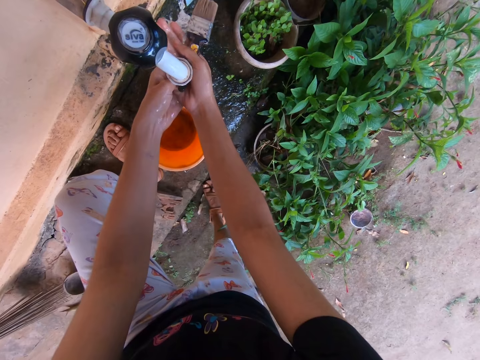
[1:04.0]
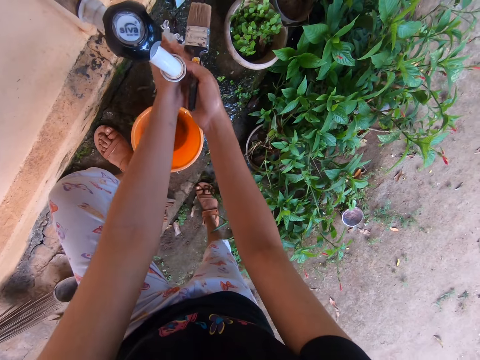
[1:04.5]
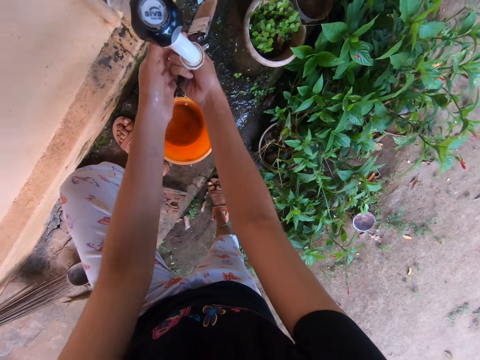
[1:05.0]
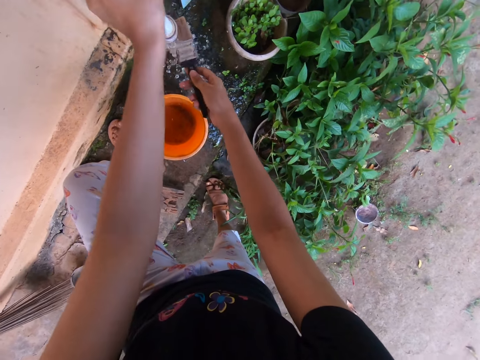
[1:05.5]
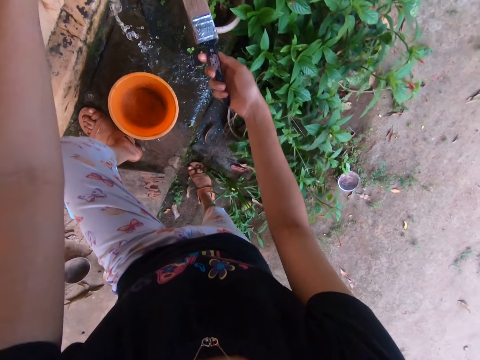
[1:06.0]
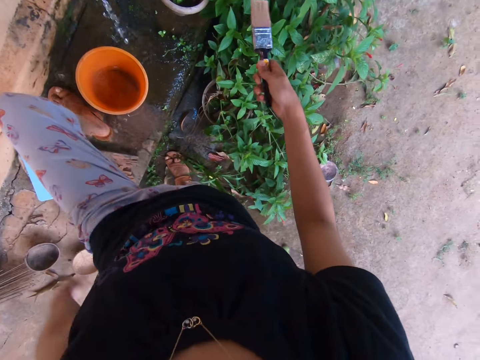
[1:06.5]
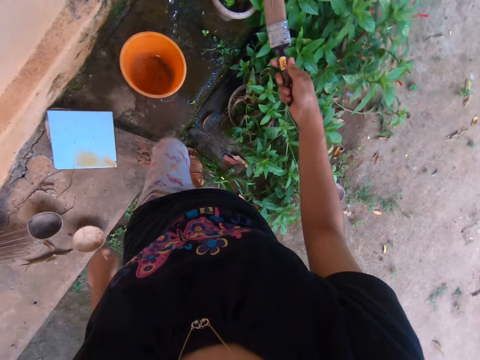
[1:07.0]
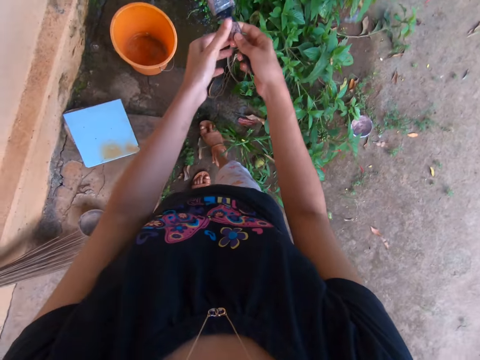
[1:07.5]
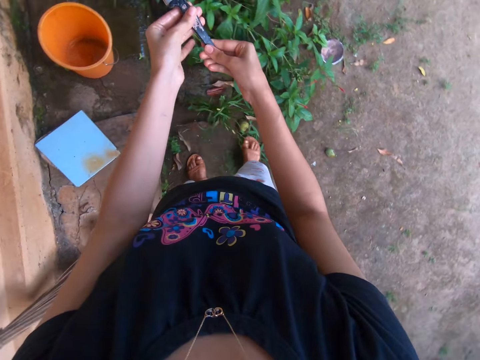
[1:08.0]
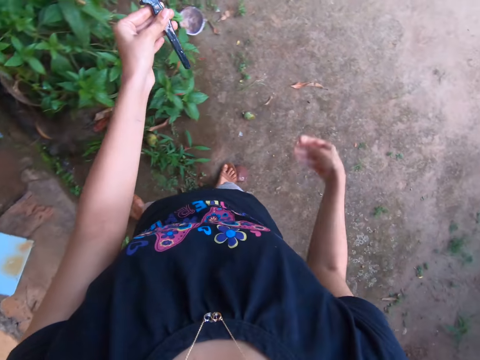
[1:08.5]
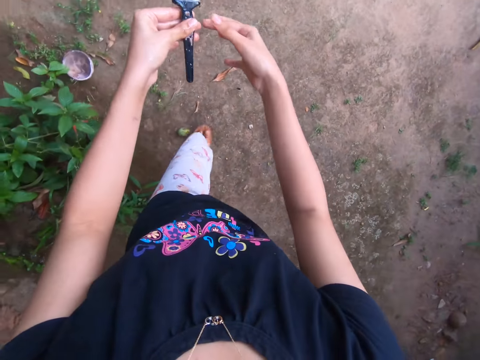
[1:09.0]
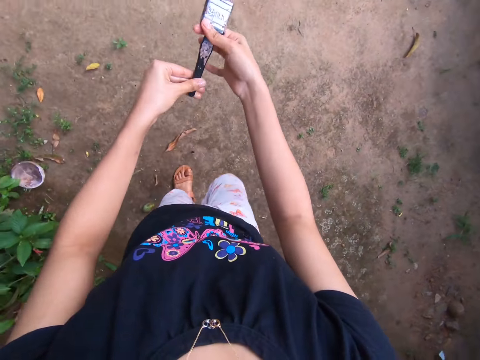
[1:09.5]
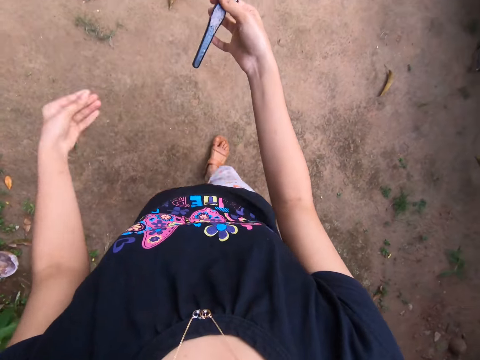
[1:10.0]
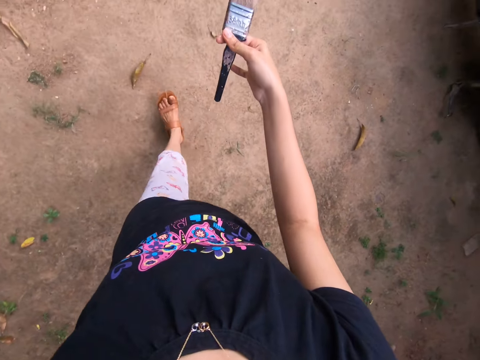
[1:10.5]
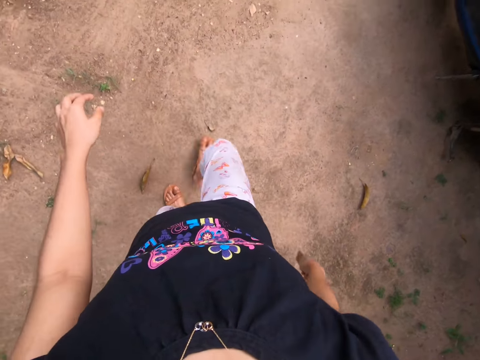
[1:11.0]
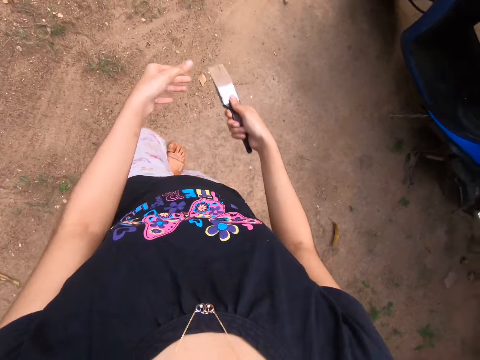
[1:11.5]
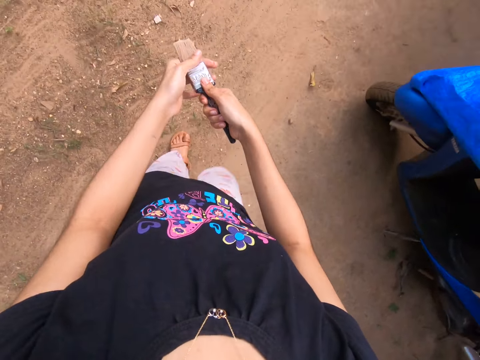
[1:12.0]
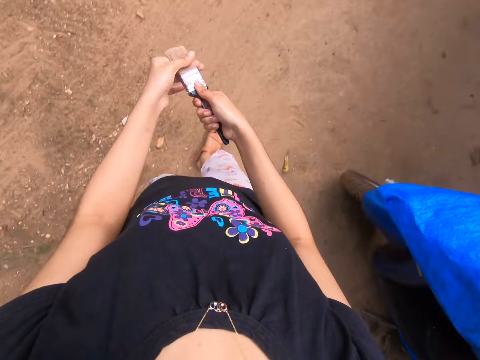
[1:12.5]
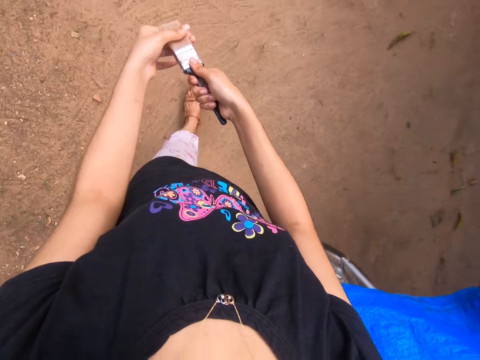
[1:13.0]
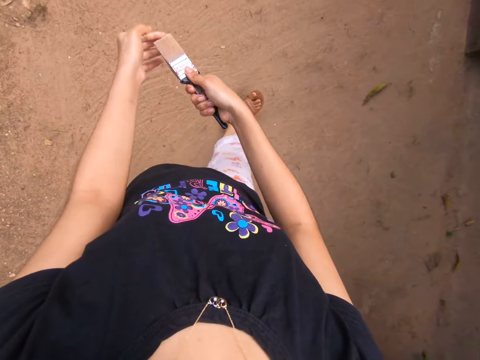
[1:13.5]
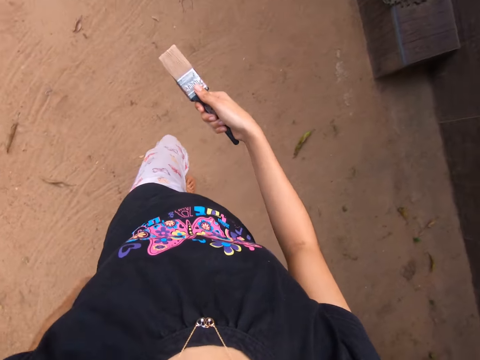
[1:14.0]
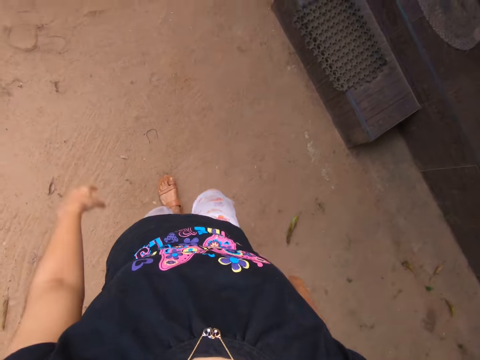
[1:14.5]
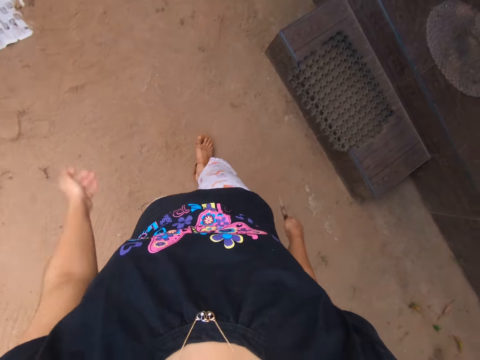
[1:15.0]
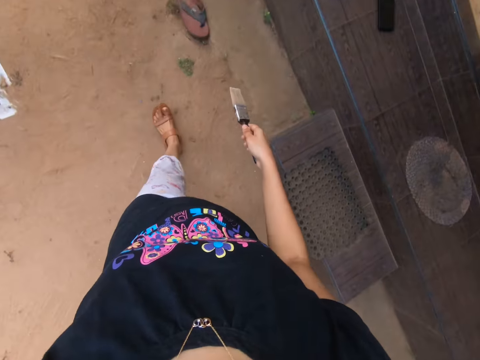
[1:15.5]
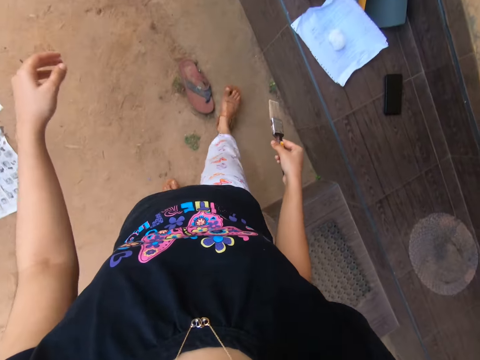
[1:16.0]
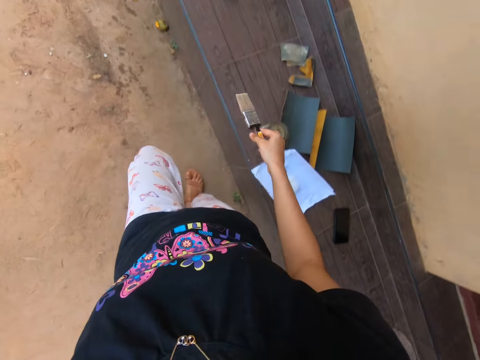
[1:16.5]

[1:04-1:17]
The camera wearer turns off the faucet with his left hand. He walks towards the bench in the compound. He passes the paint brush to his left hand. He passes the paint brush to his right hand. He pulls the bristles of the paint brush with his left hand.

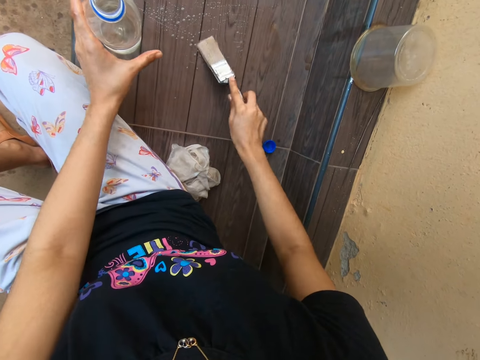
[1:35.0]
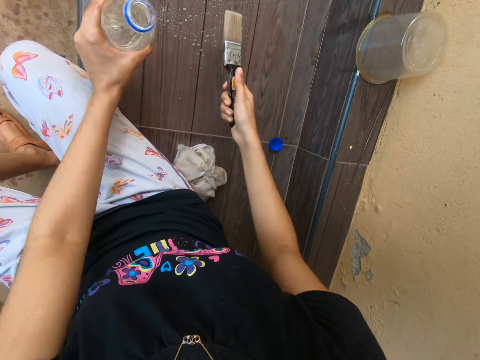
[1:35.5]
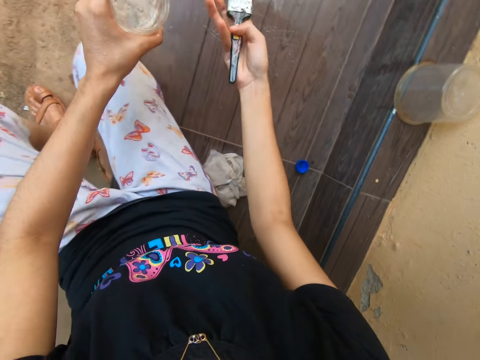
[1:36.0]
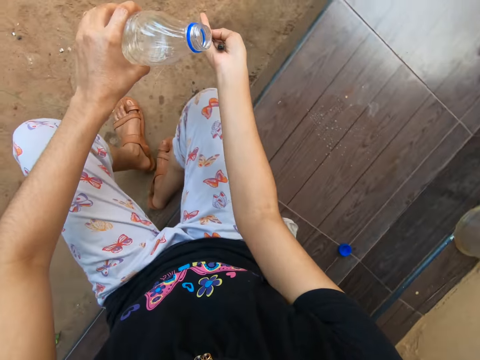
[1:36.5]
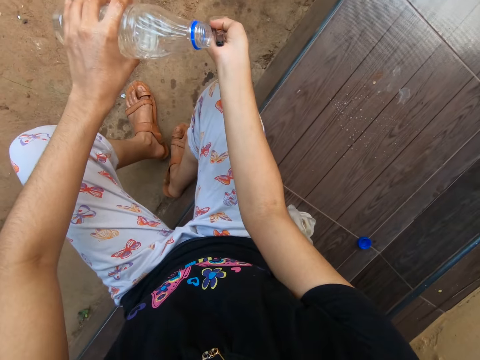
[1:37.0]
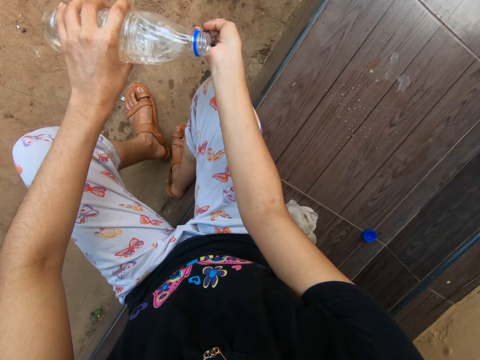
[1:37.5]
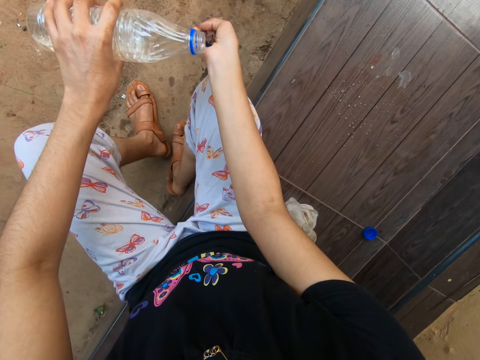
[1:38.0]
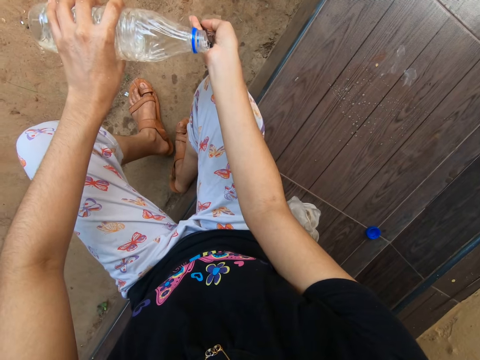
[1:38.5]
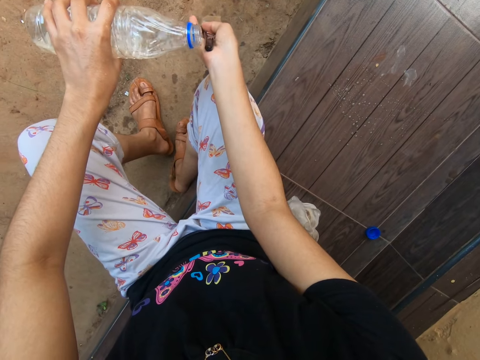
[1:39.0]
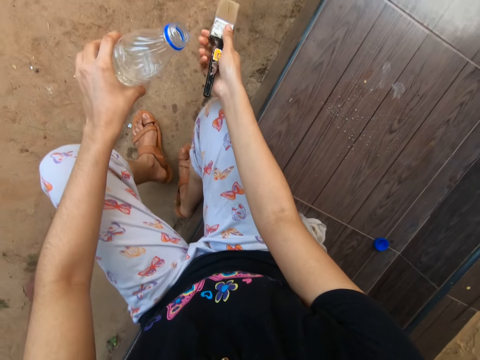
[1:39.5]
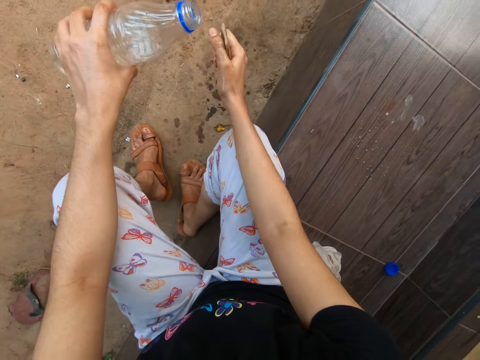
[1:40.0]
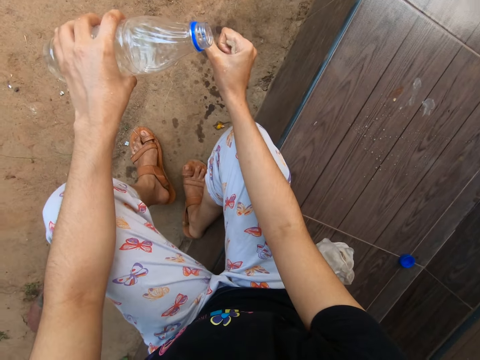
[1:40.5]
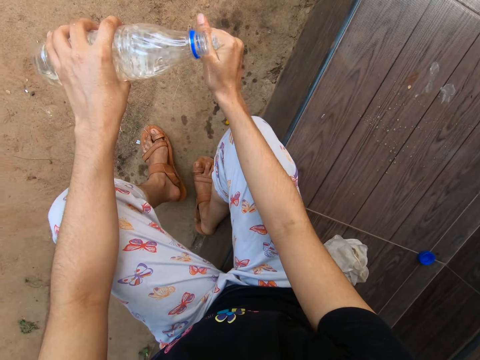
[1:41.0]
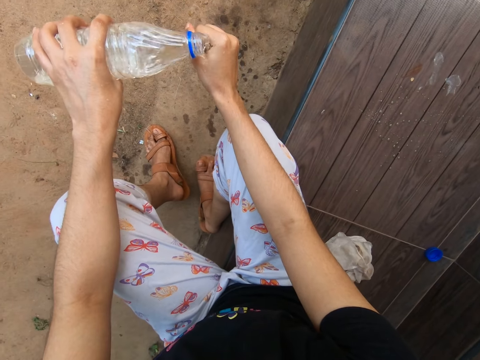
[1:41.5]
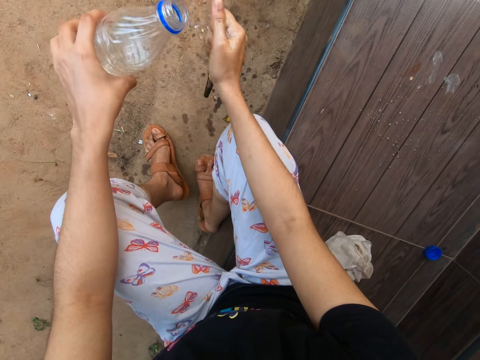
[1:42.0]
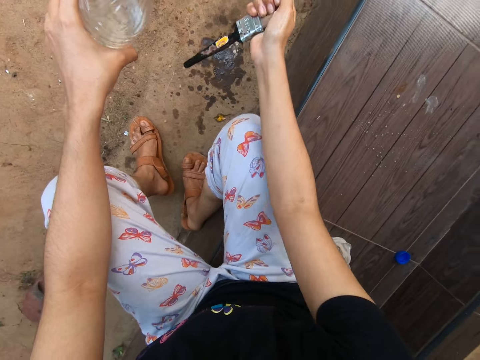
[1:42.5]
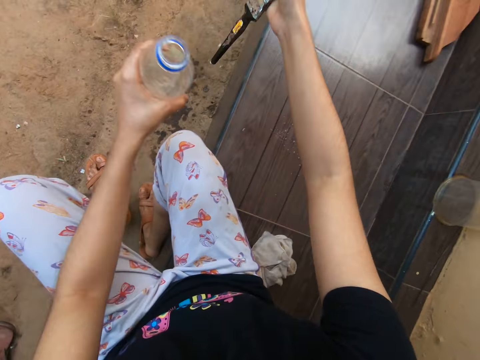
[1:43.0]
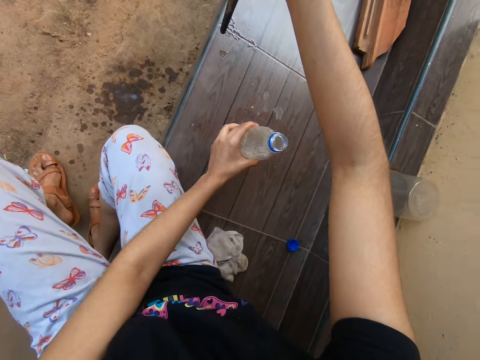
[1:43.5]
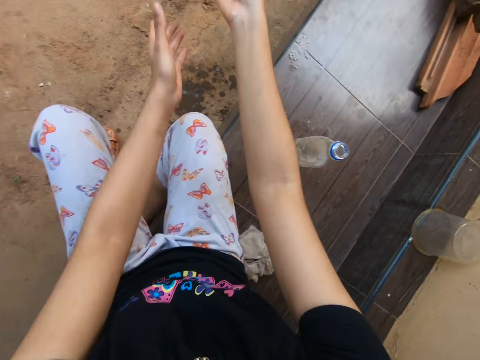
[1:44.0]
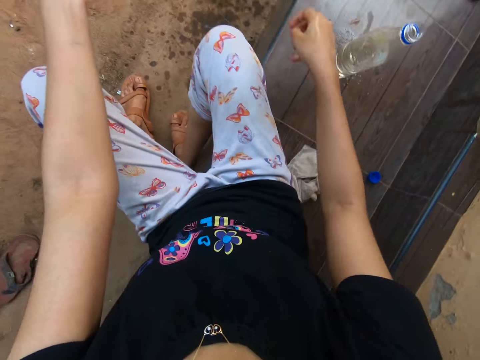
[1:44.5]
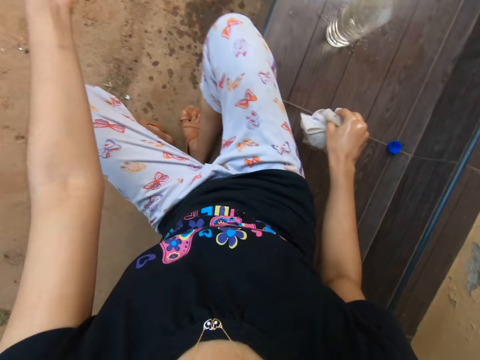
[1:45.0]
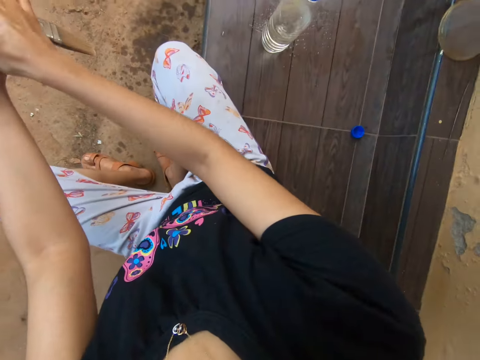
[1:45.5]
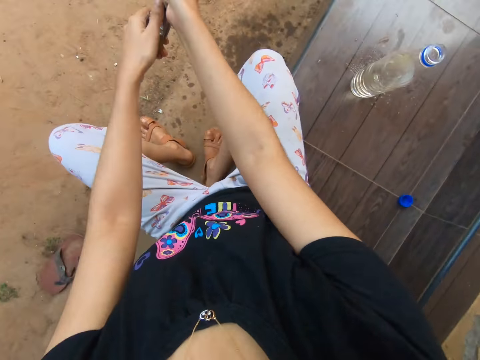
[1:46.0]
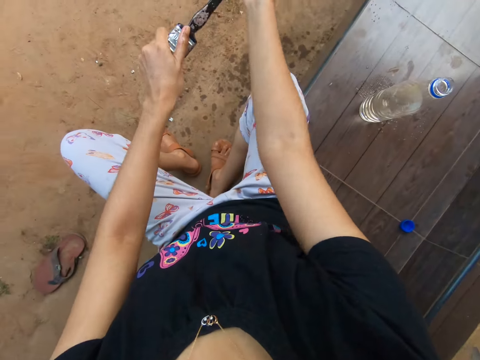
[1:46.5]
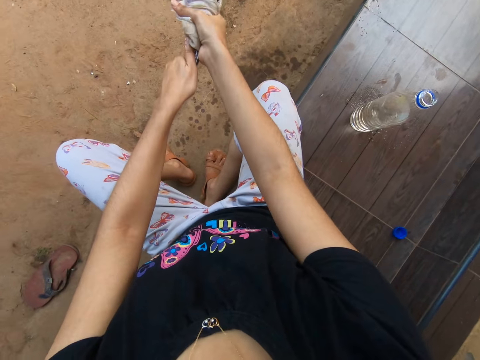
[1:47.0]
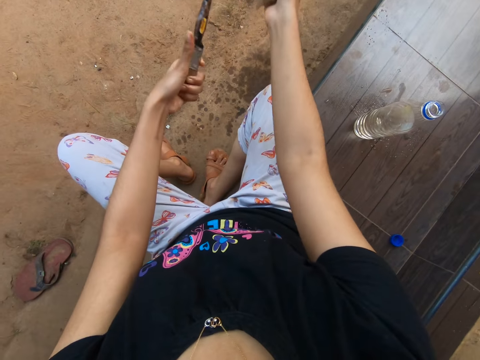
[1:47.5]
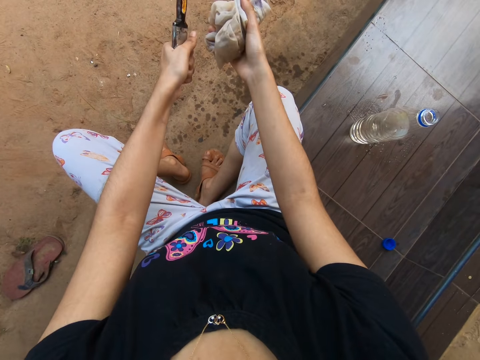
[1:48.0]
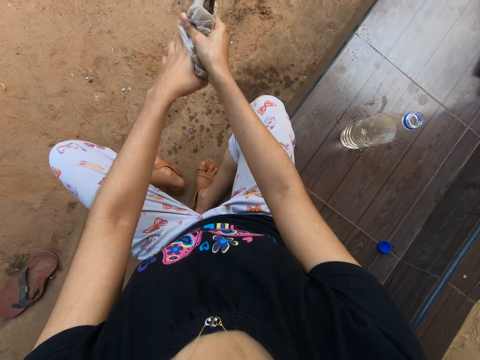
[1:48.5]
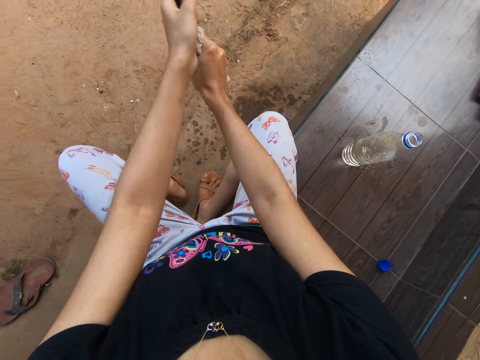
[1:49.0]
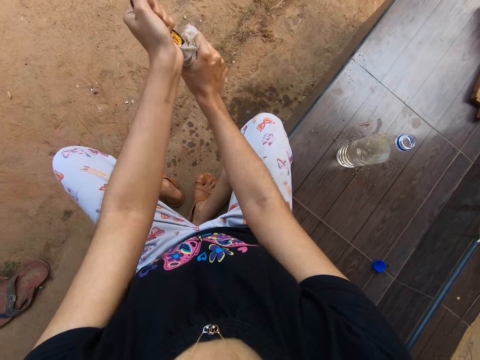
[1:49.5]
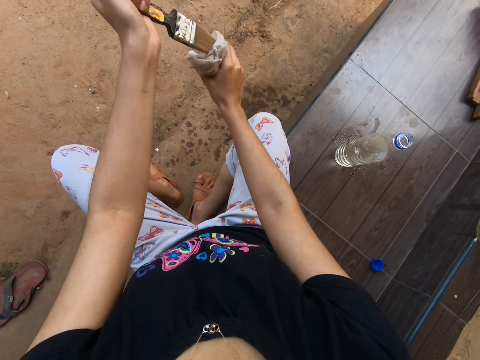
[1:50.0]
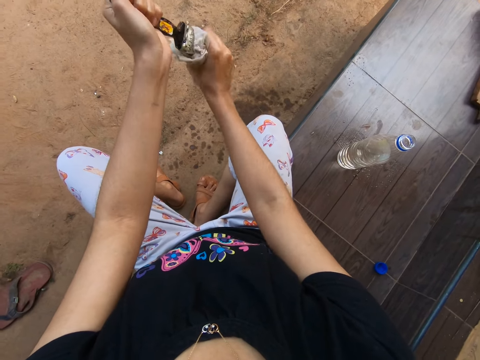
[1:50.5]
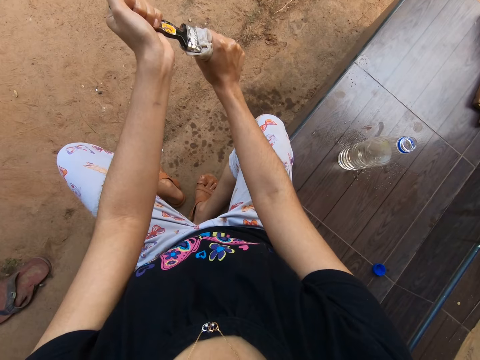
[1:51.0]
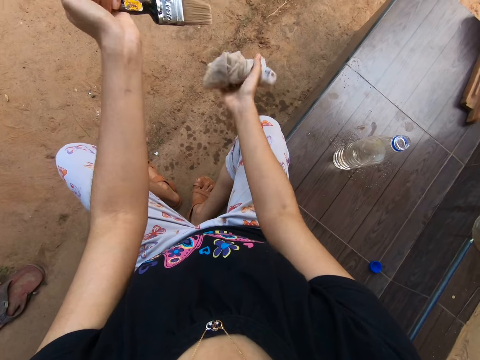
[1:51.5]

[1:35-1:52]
The camera wearer picks the bottle of water from the bench with his left hand. He pours water from the bottle of water in his left hand onto the paint brush in his right hand. He pours water from the bottle of water in his left hand onto the paint brush in his right hand again. He places the bottle of water onto the bench with his left hand. He passes the paint brush to his left hand. He picks a rag from the bench with his right hand. He wipes the paint brush with the rag in his right hand. He washes the paint brush.
